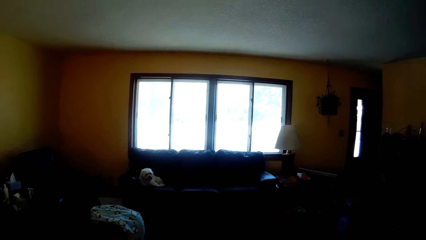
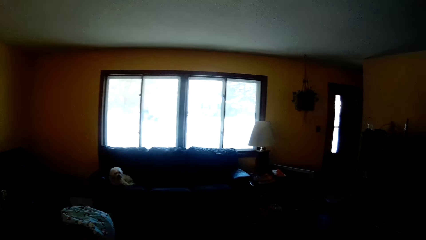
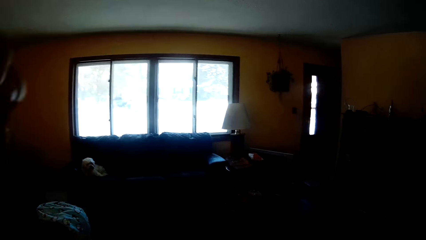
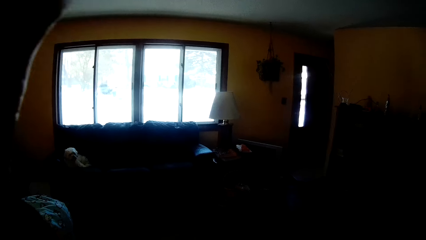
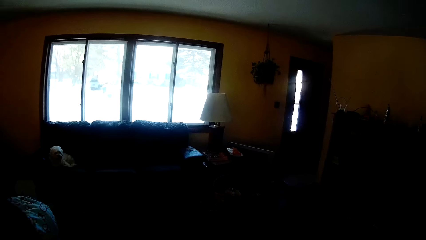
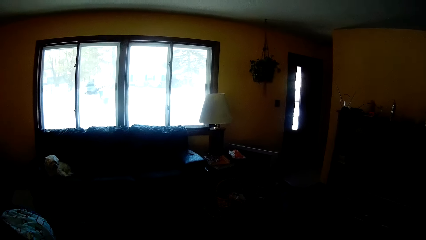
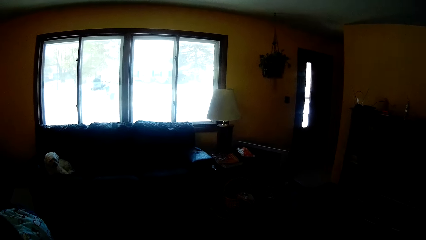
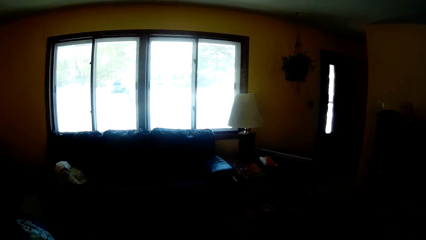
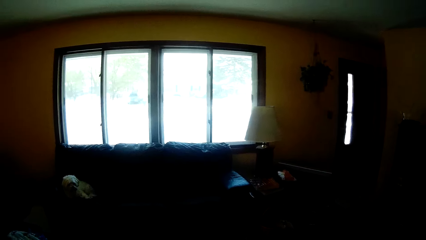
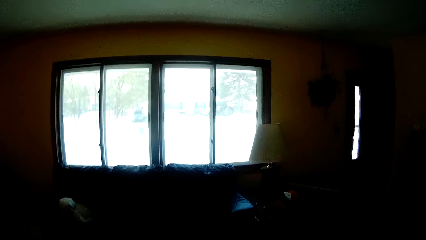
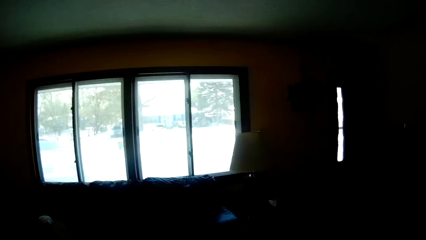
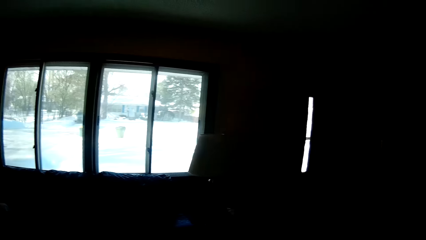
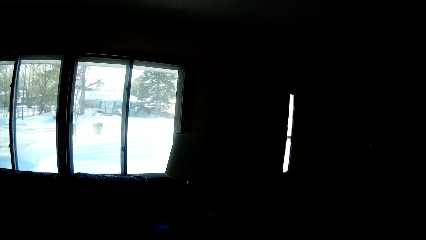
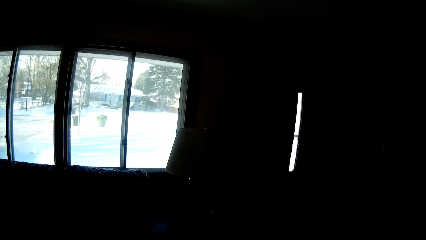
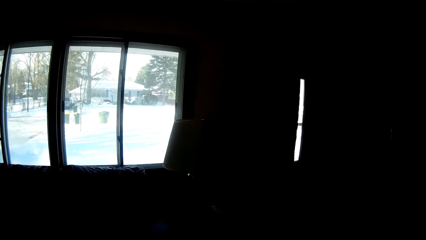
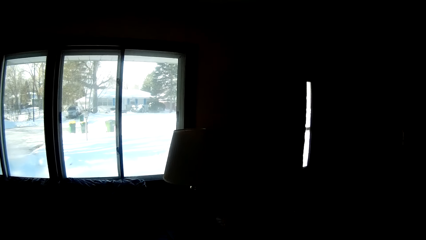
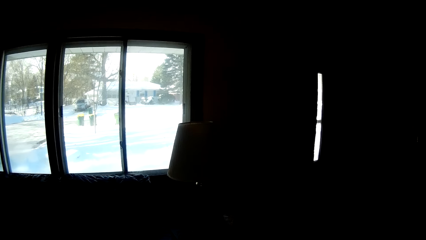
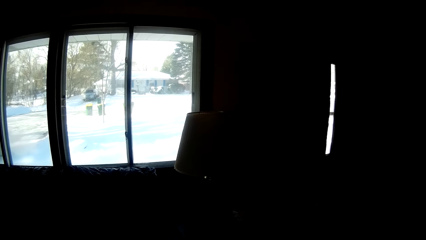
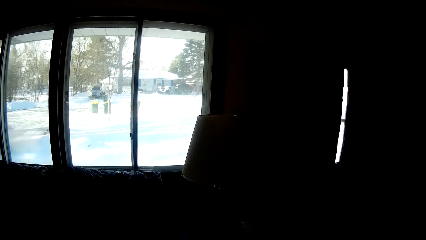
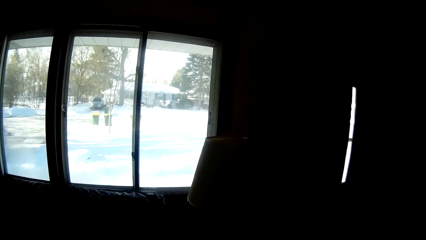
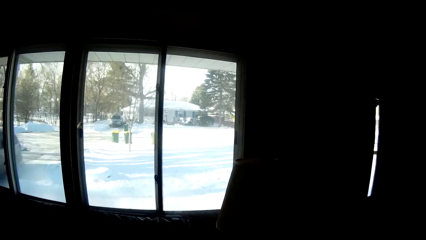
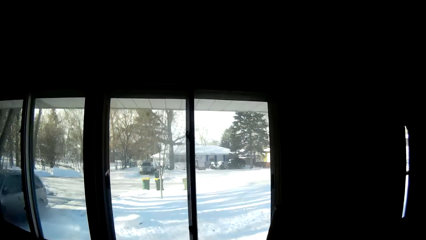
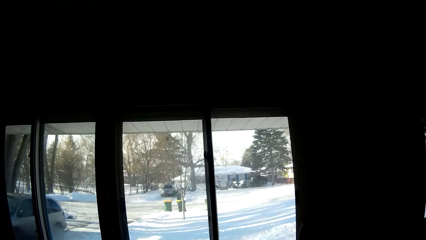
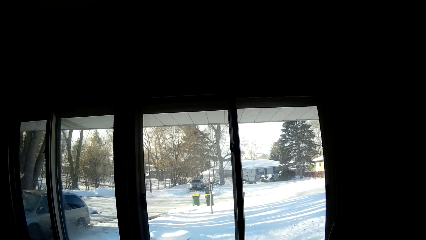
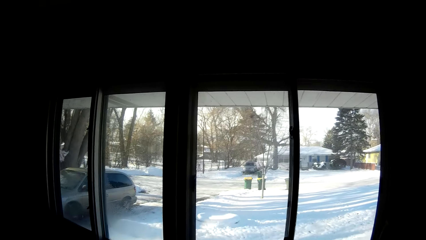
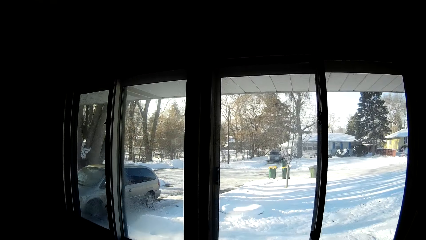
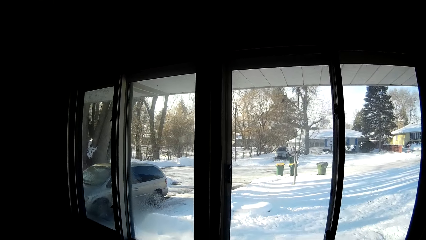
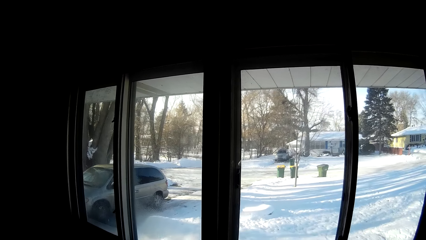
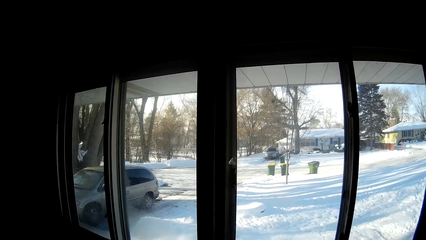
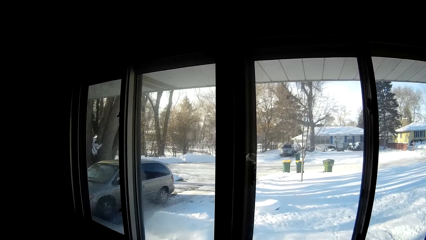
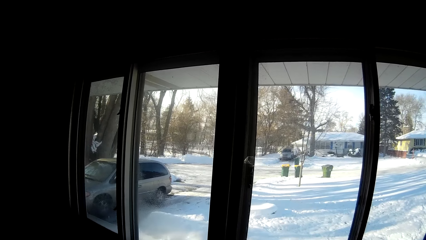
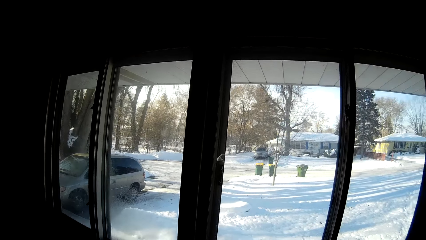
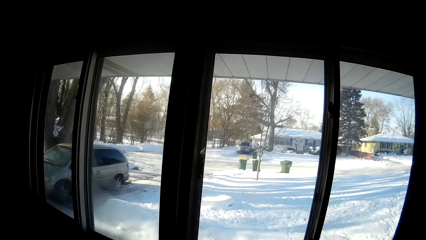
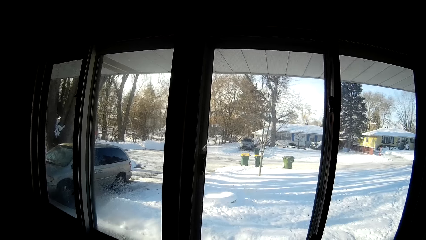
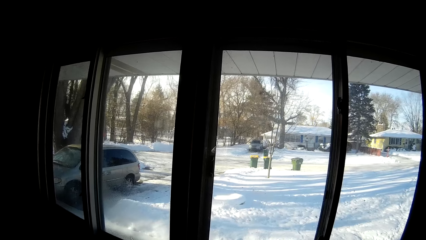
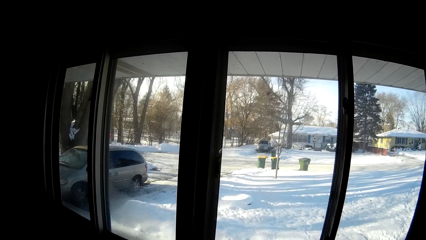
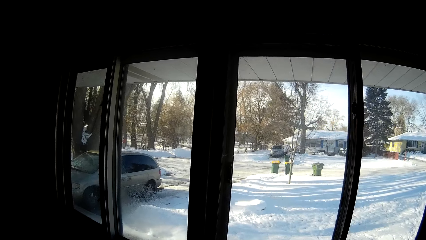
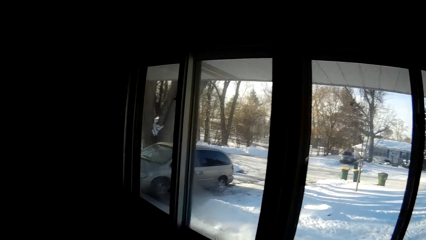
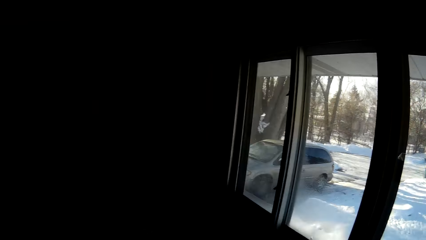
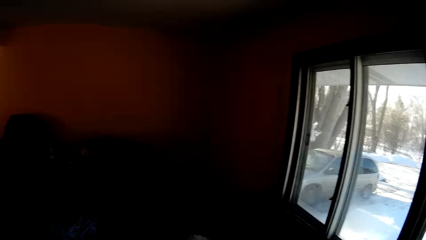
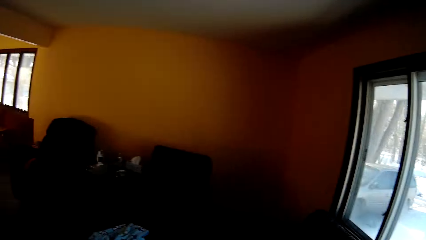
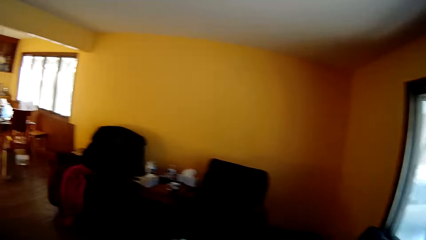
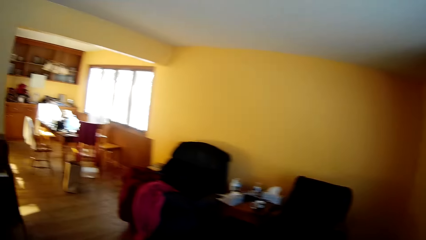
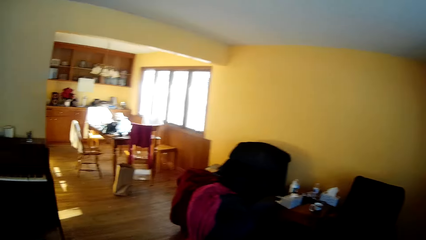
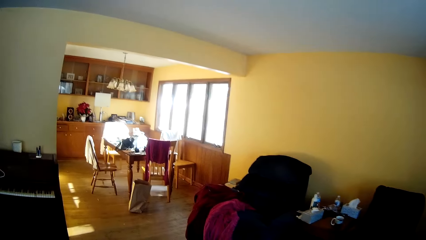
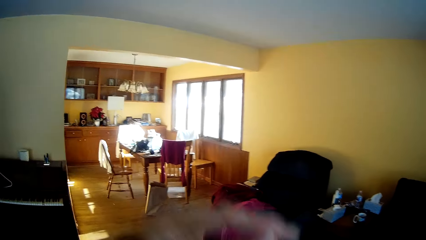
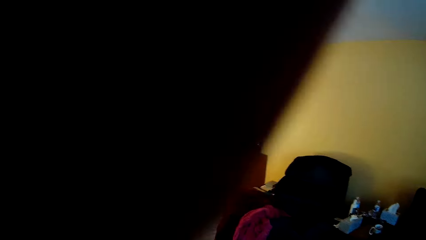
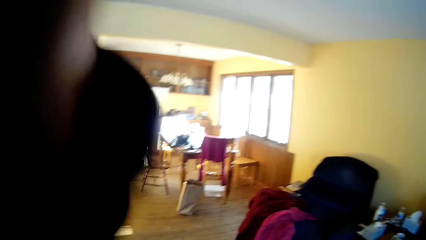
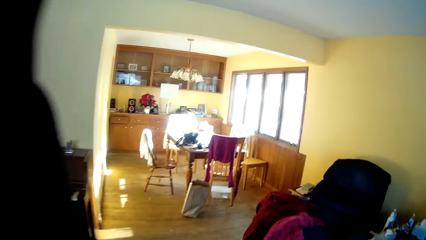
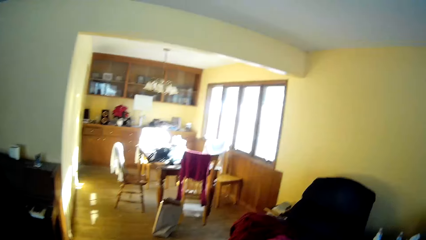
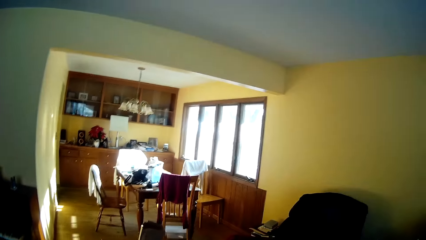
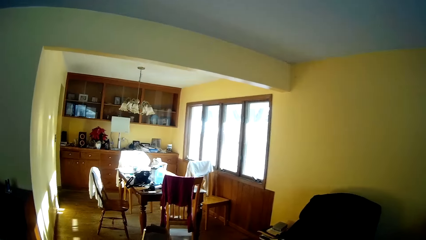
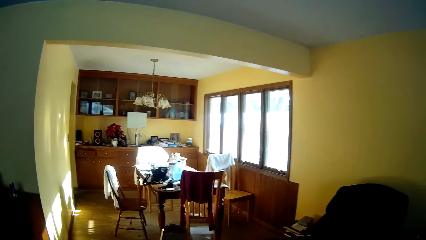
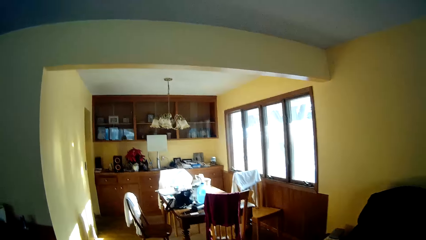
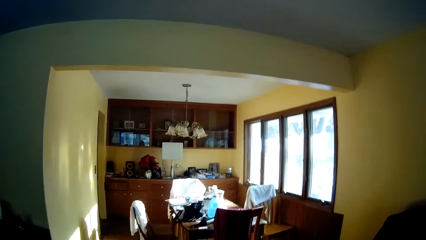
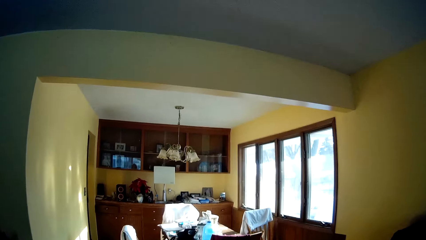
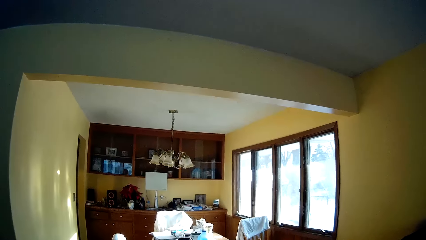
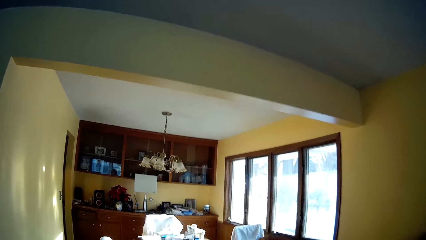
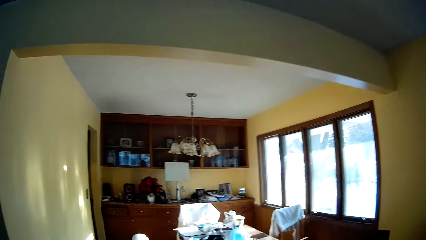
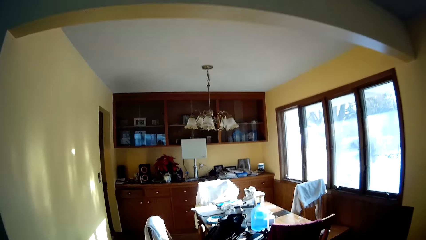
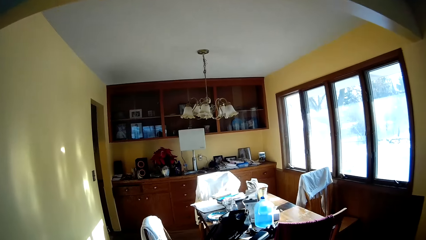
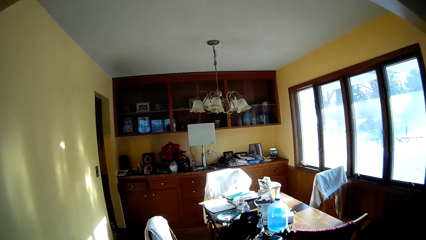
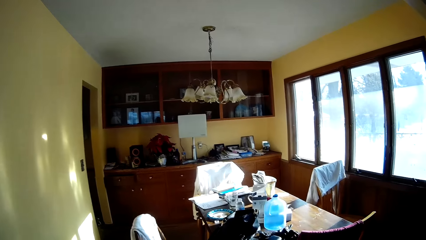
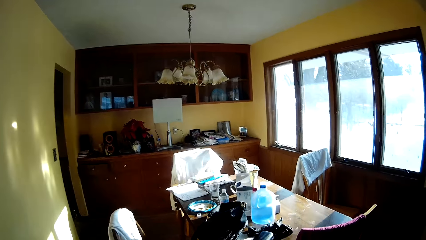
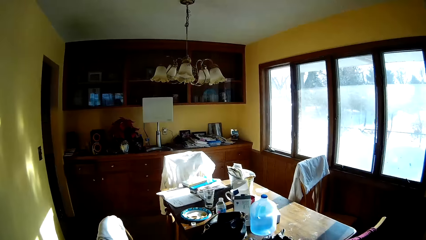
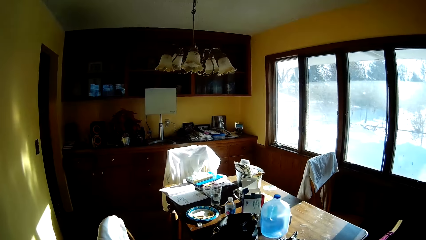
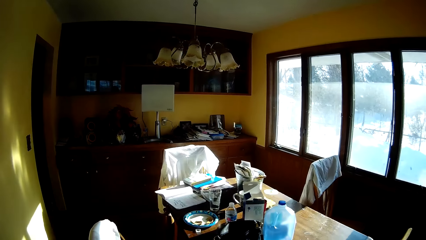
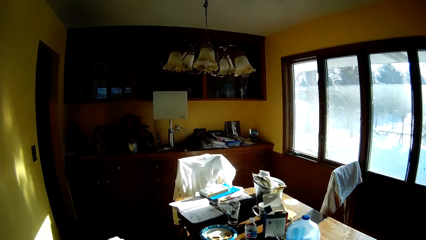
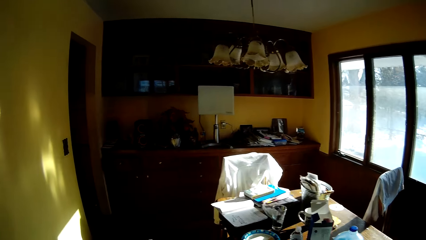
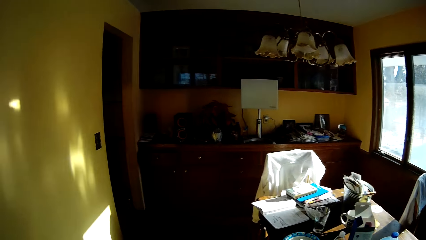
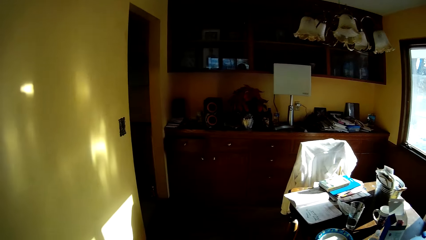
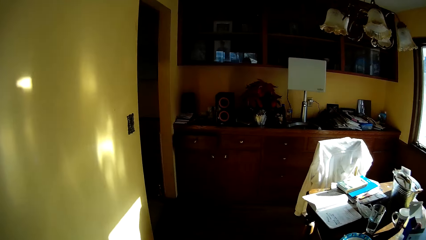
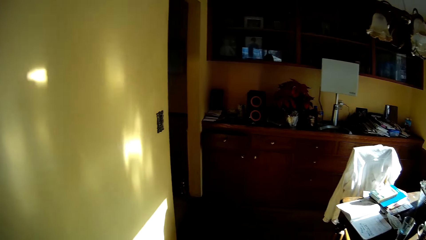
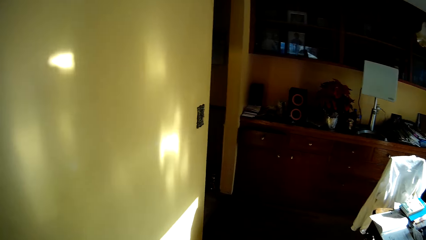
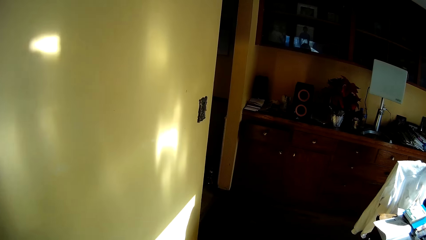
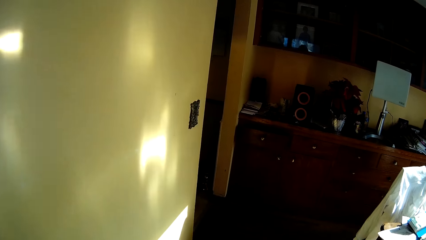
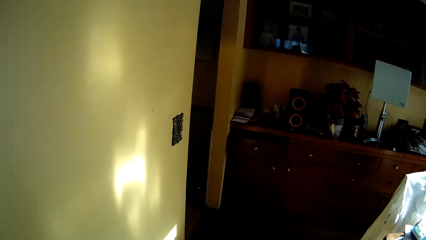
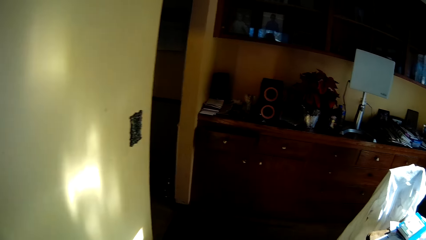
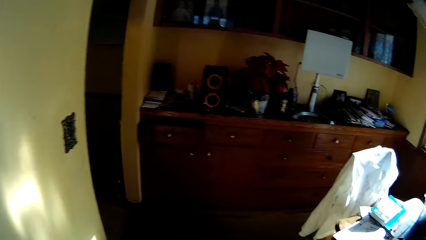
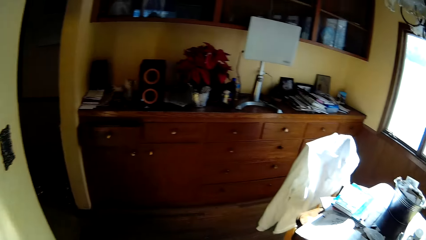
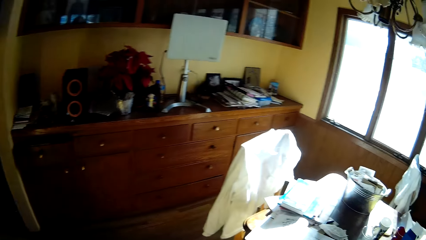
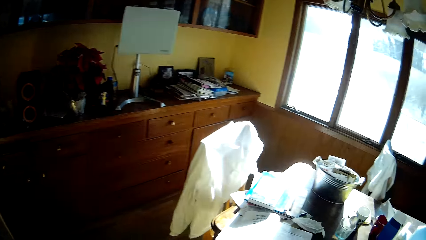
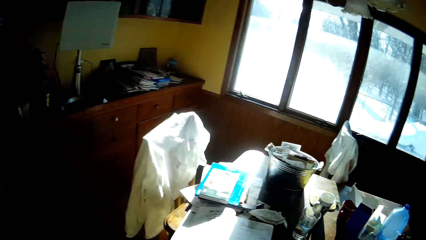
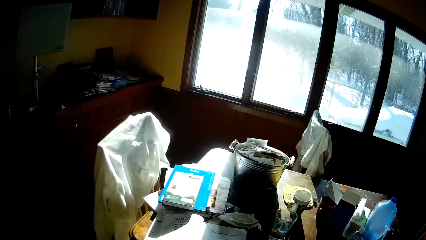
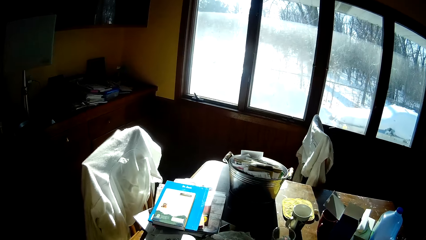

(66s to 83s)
The camera wearer looks through the window. He walks around the house. He lifts his hand.
